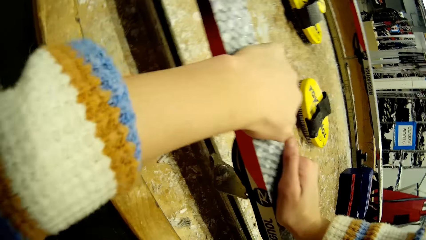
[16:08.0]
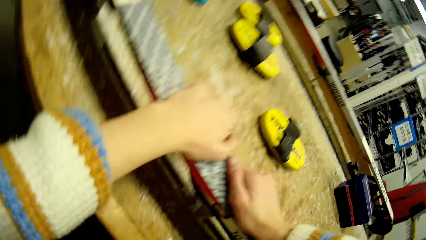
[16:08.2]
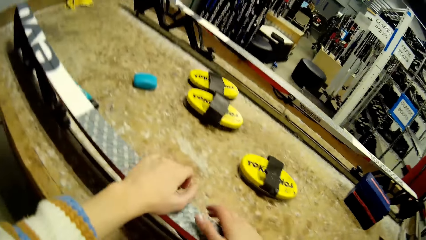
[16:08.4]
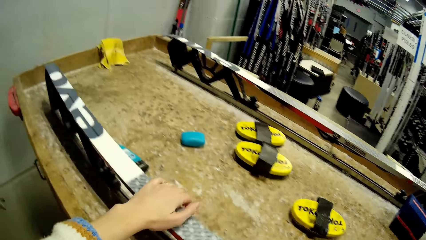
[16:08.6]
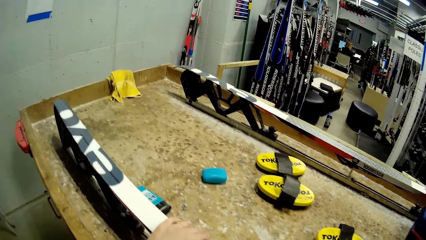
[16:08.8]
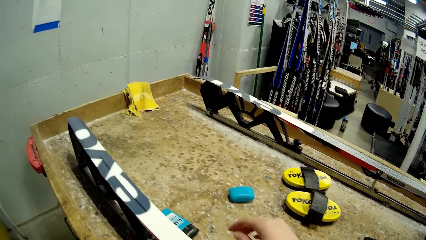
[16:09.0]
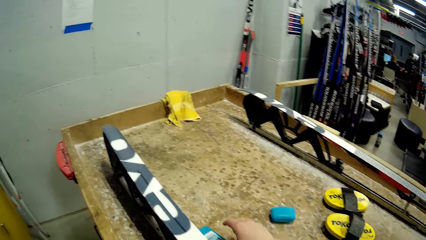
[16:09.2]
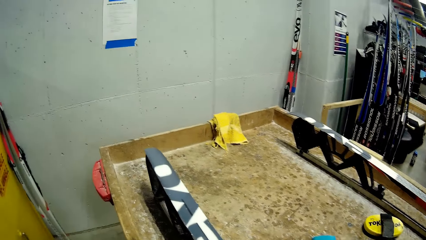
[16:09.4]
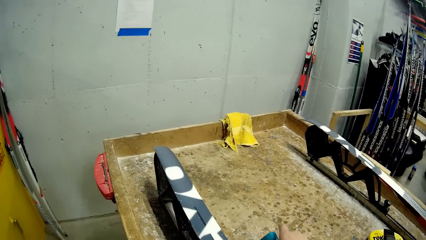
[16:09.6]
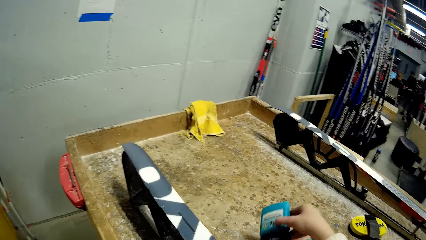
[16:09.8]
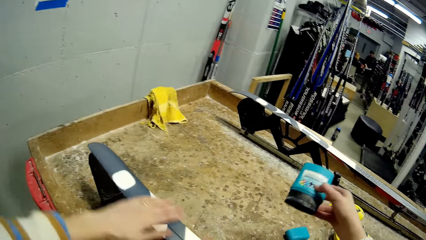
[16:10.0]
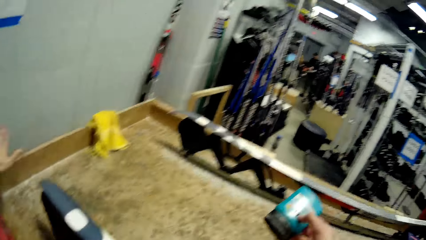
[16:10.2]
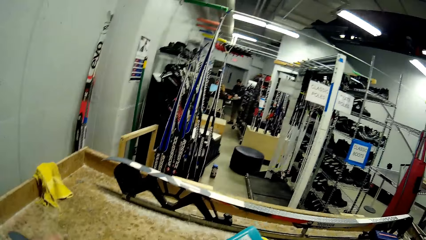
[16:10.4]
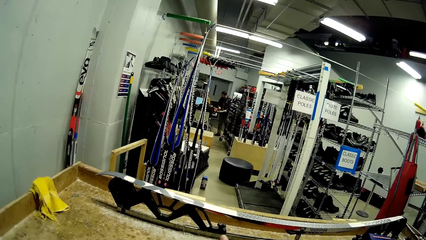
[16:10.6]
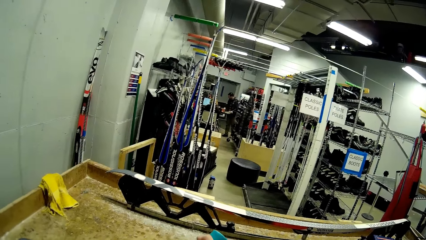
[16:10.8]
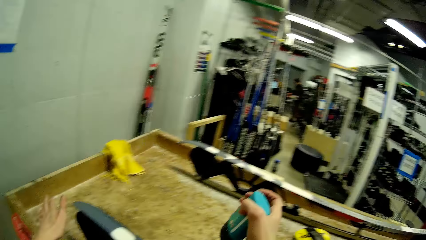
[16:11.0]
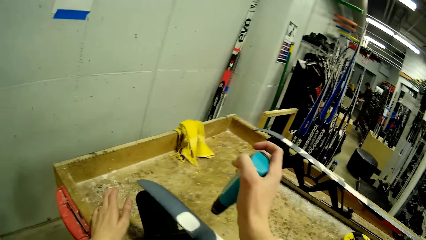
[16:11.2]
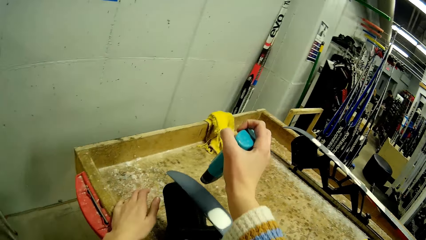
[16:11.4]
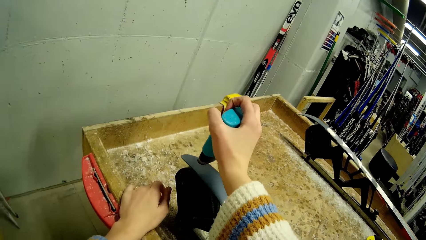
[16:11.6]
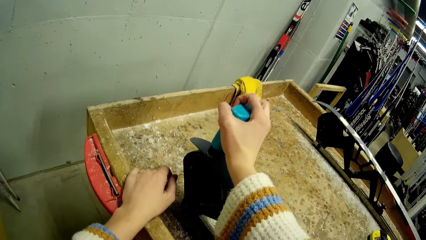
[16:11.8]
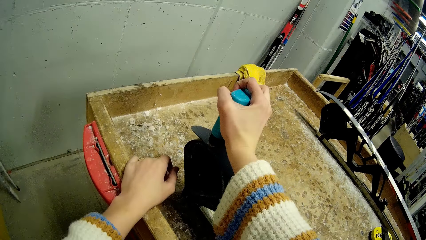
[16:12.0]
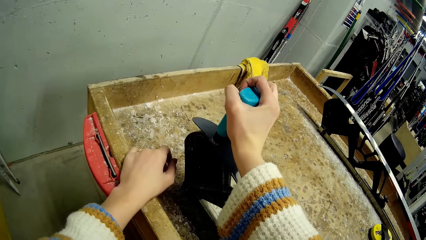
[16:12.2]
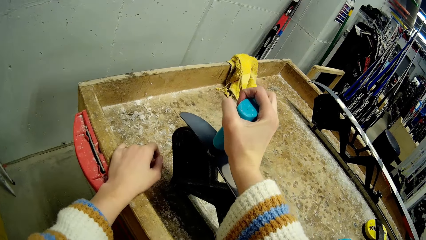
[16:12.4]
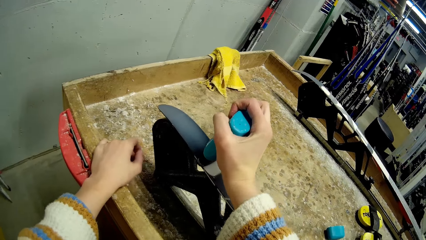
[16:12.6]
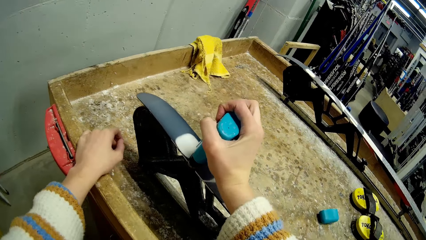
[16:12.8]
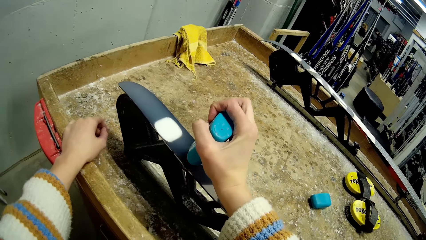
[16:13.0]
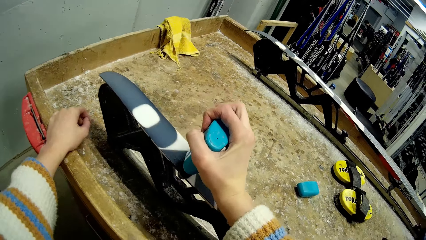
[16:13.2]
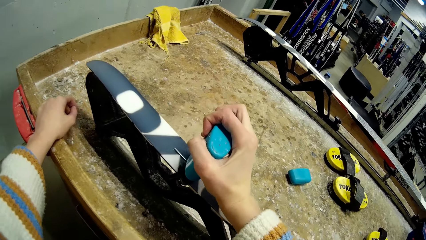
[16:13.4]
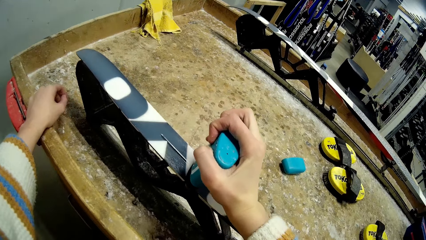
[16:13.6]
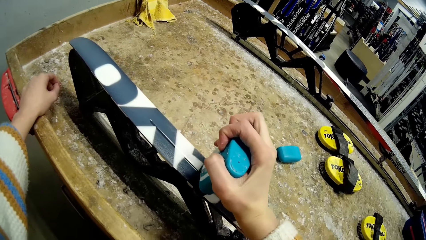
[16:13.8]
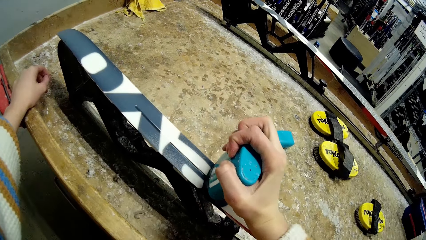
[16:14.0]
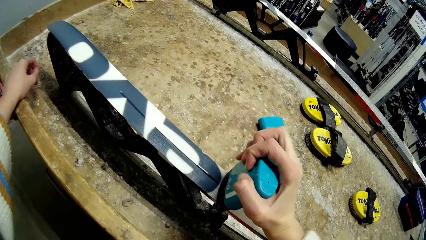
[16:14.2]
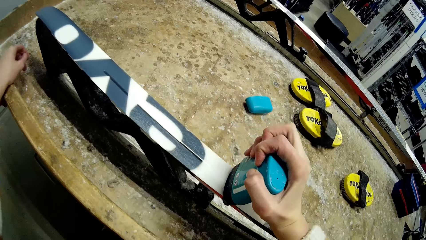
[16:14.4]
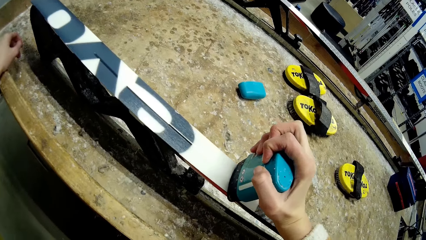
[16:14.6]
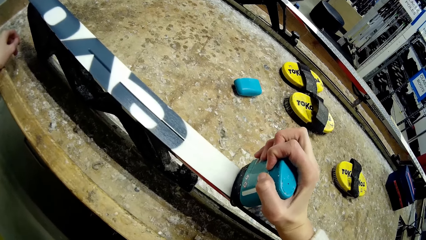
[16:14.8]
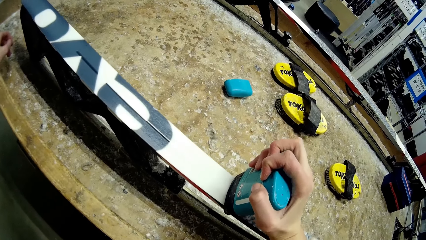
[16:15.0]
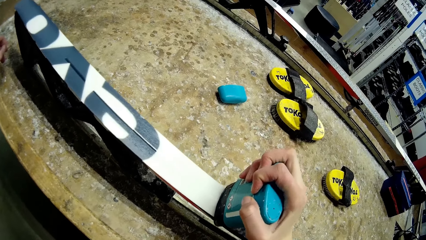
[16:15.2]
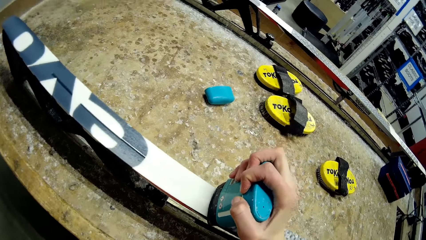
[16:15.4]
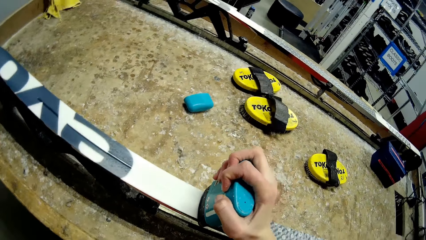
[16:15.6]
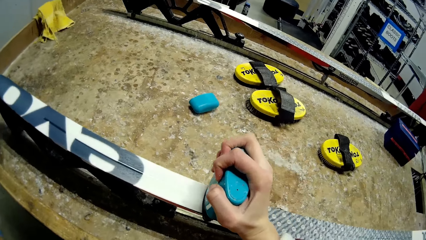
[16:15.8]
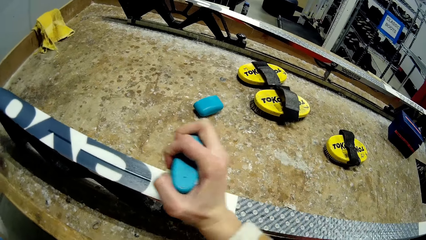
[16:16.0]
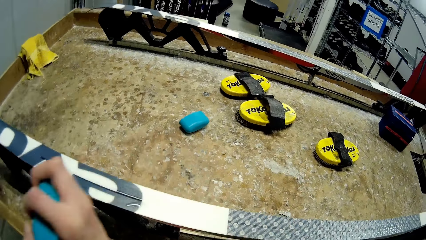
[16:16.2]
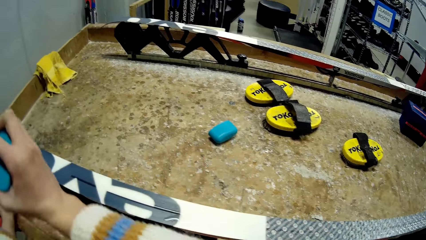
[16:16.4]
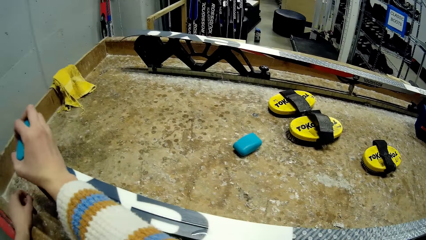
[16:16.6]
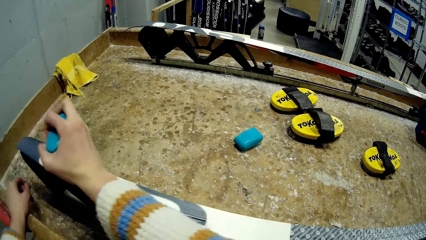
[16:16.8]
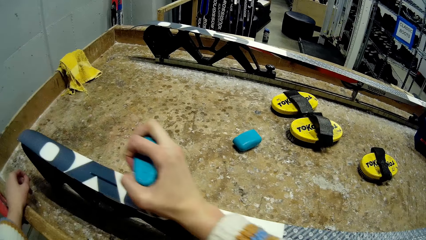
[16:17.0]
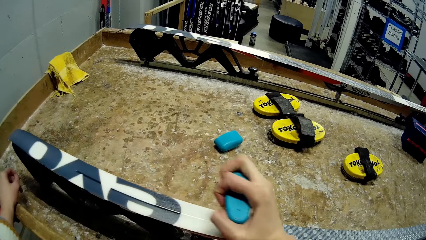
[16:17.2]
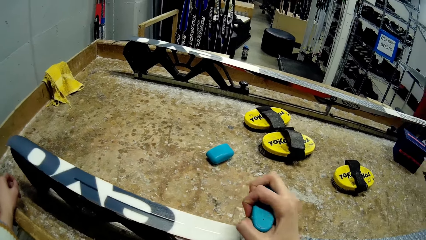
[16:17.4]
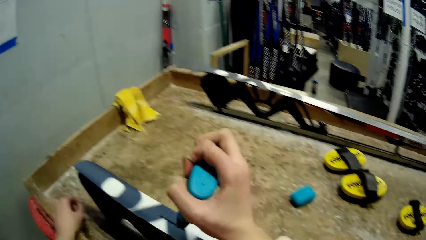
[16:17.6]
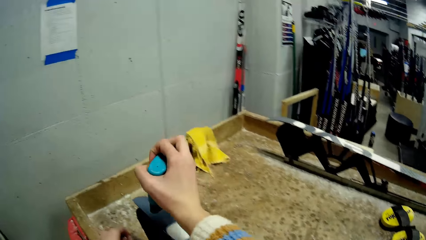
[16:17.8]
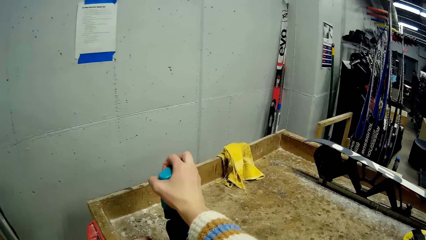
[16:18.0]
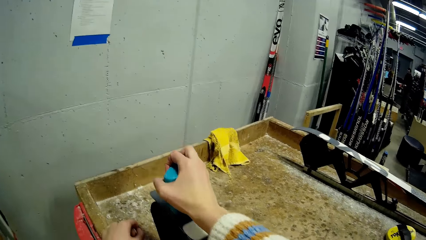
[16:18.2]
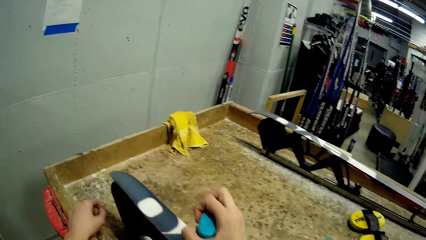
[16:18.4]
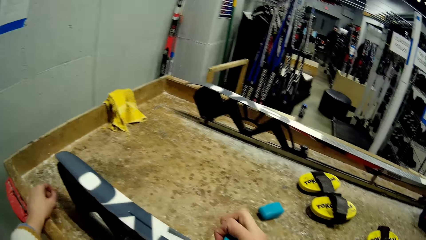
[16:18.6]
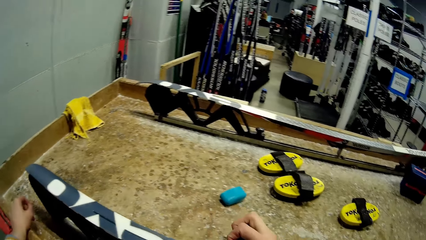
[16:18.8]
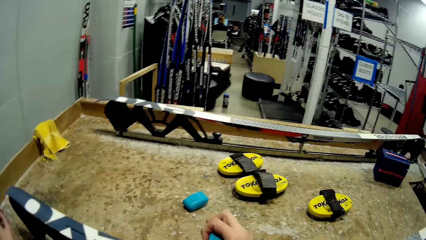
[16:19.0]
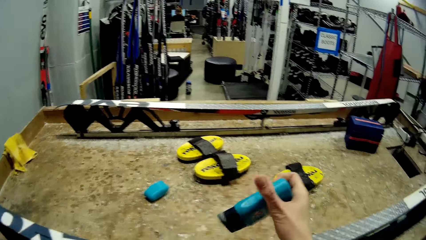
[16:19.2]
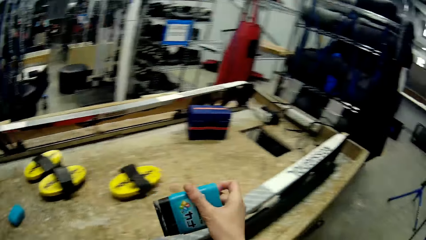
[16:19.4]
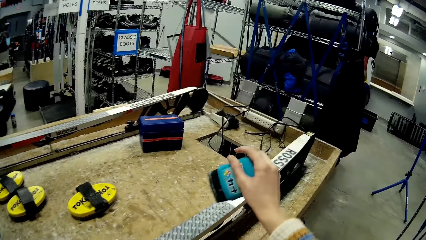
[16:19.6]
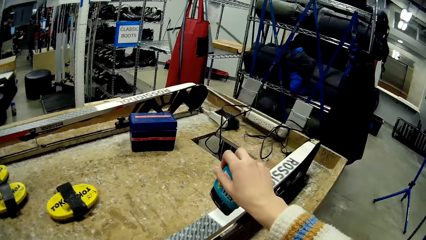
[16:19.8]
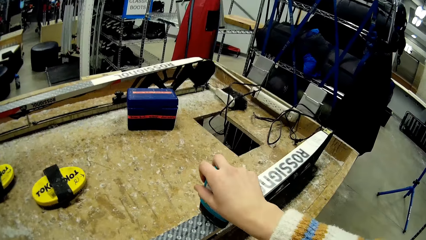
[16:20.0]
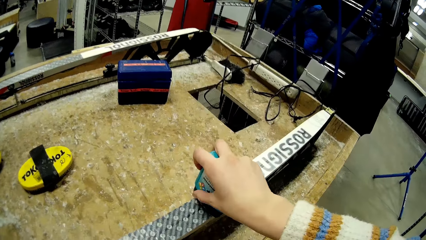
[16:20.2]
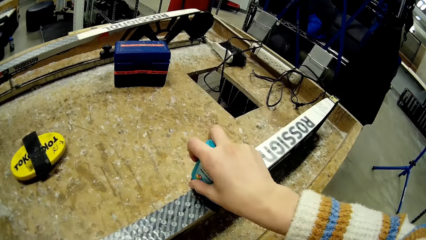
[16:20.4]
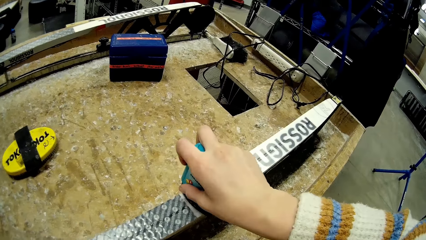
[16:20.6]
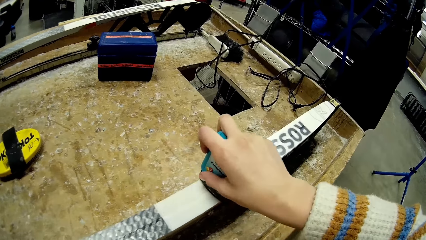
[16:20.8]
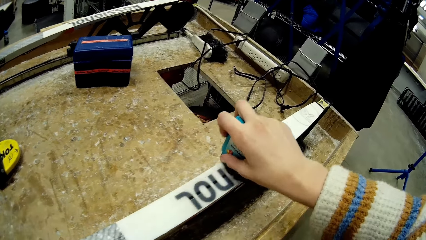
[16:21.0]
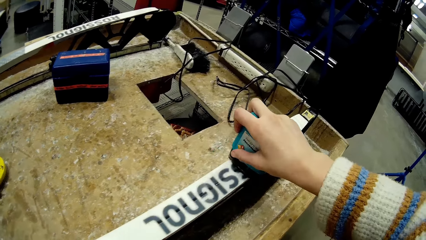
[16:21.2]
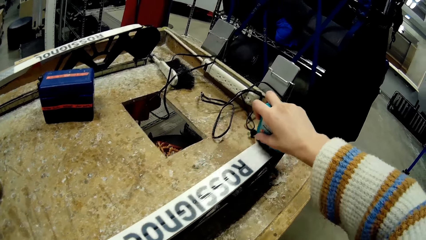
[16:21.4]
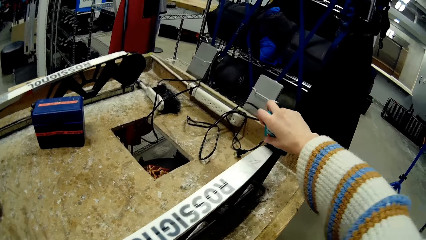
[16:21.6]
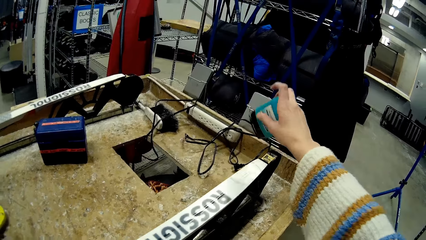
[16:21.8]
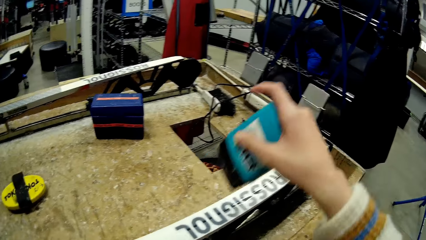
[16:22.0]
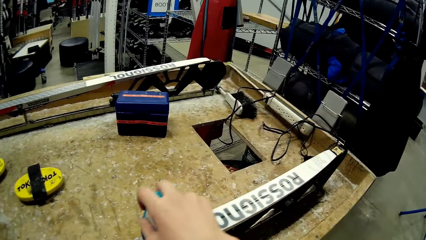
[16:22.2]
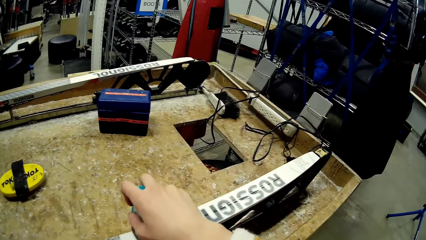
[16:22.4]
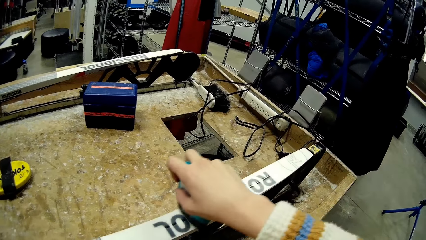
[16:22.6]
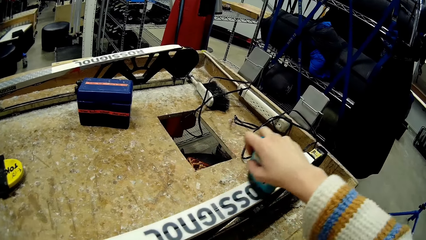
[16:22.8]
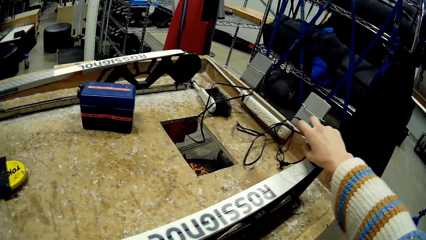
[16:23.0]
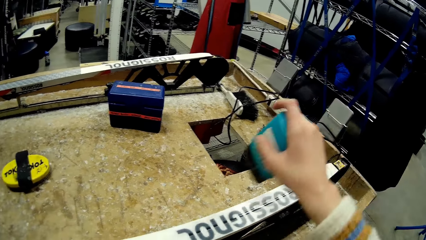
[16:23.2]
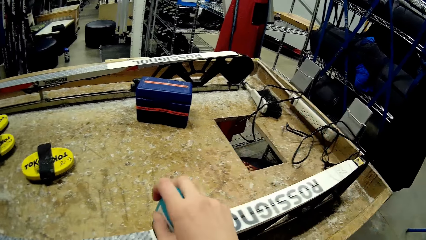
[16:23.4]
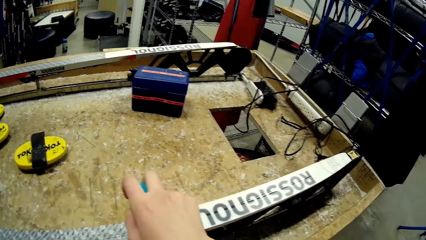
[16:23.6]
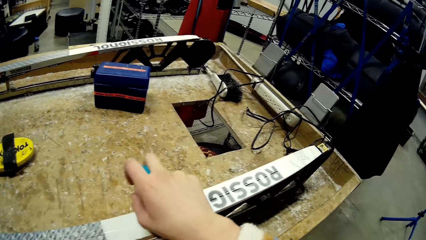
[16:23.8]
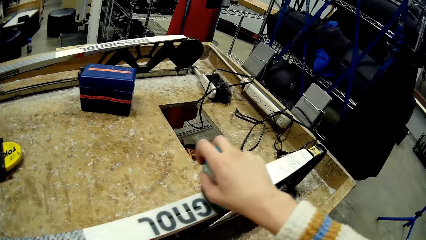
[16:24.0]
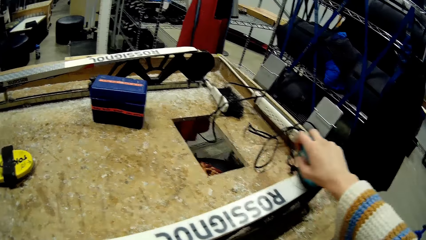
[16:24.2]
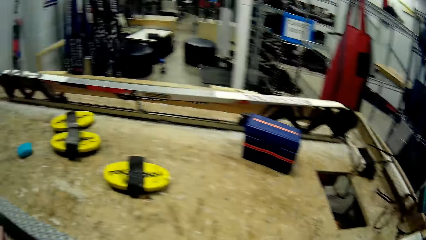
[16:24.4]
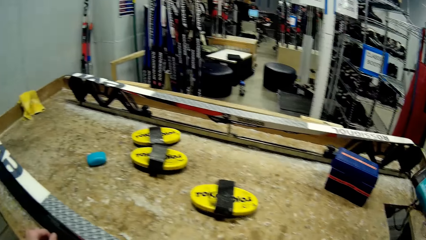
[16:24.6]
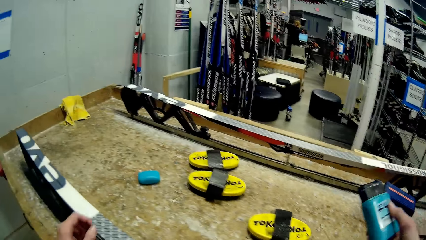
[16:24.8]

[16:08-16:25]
The camera wearer picks the ski balm from the table with her right hand. She wipes the ski with her left hand. She rubs the ski balm on the ski with her right hand. She rubs the ski balm on the lower part of the ski with her right hand.
